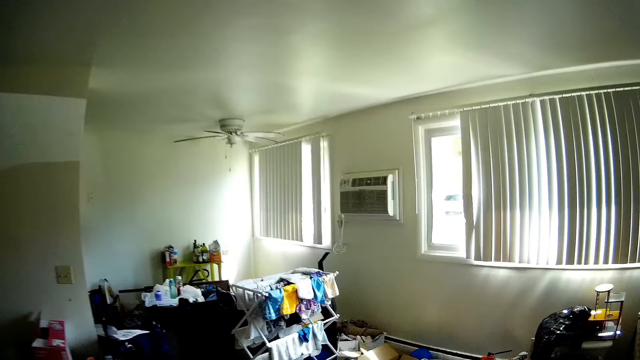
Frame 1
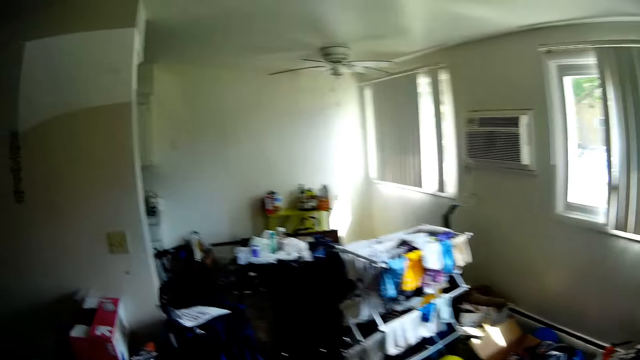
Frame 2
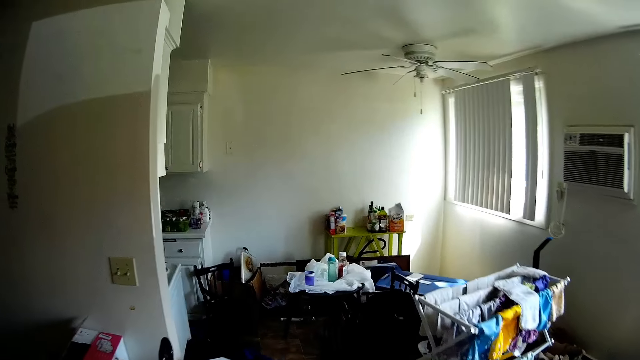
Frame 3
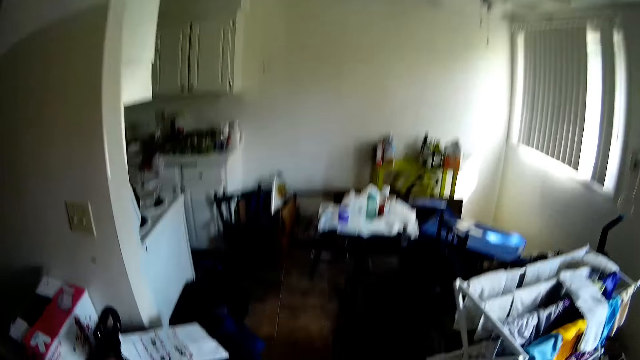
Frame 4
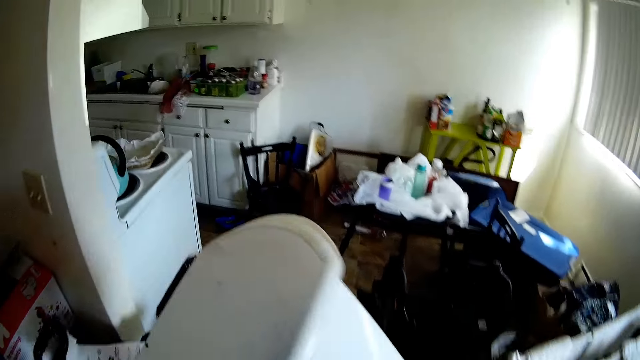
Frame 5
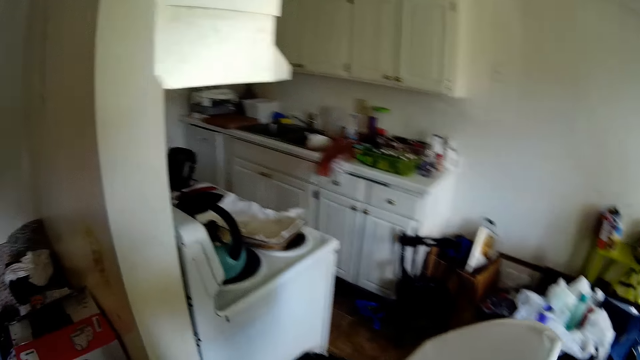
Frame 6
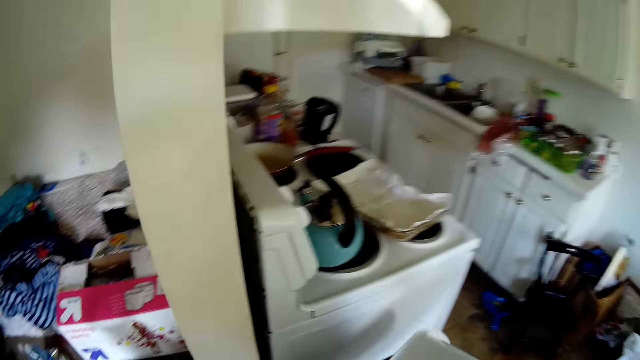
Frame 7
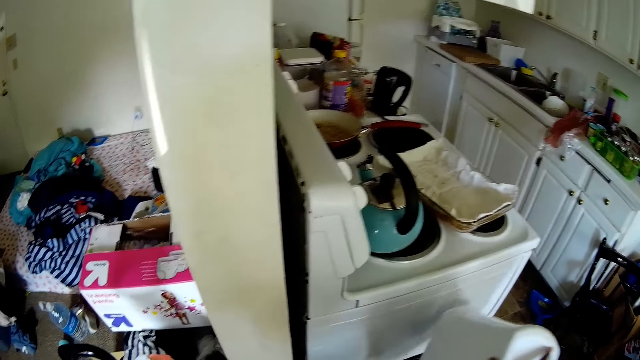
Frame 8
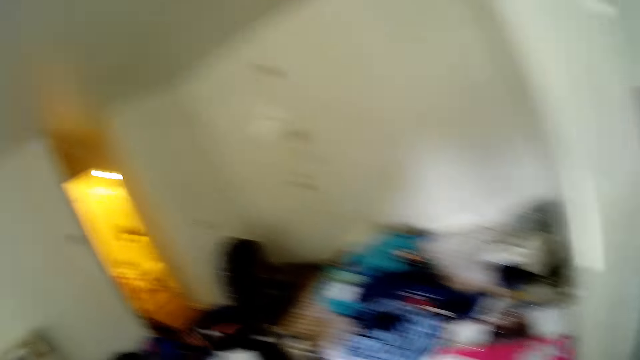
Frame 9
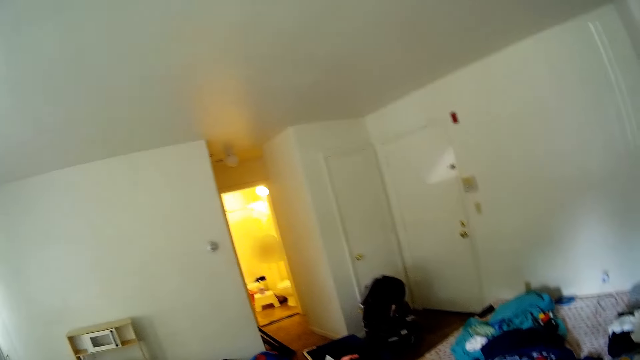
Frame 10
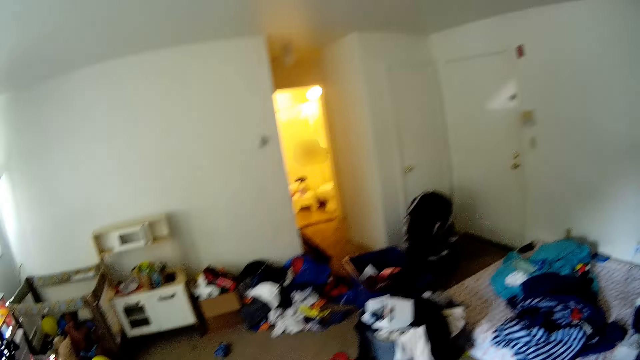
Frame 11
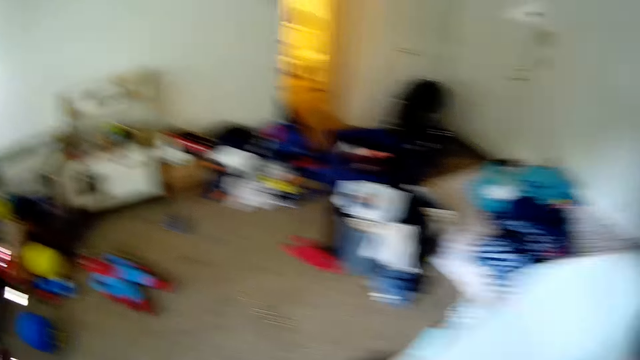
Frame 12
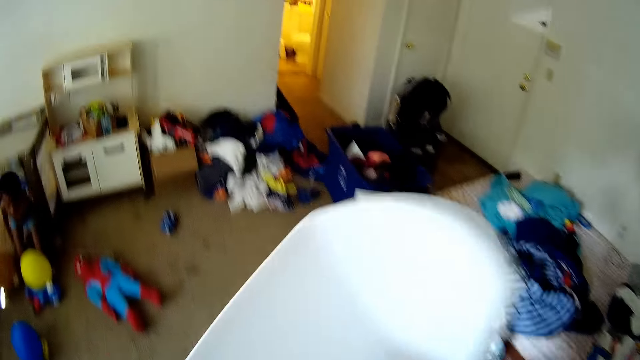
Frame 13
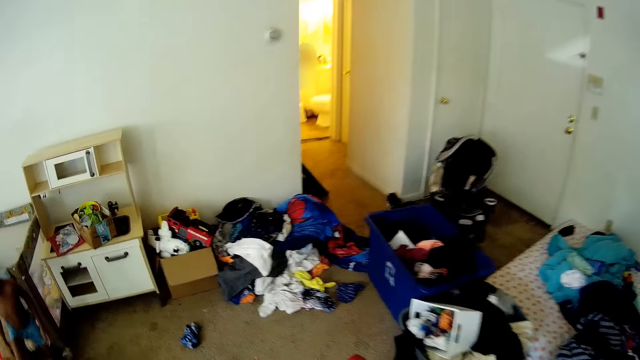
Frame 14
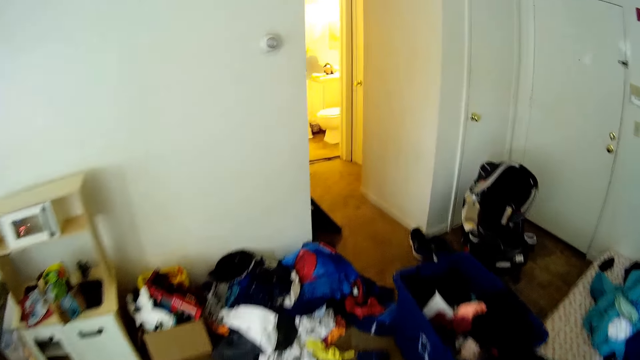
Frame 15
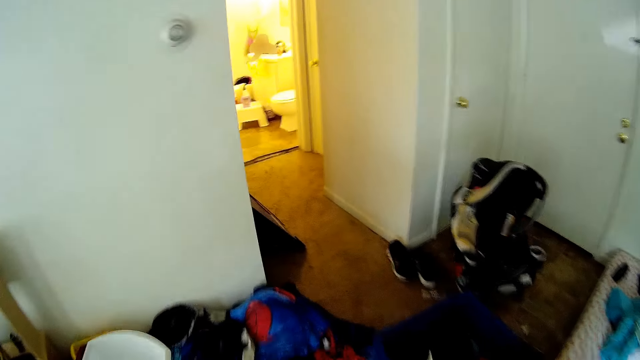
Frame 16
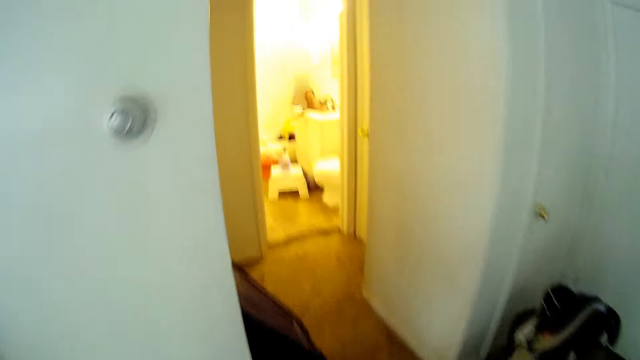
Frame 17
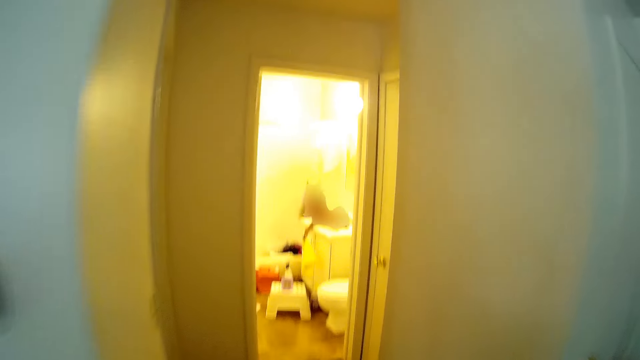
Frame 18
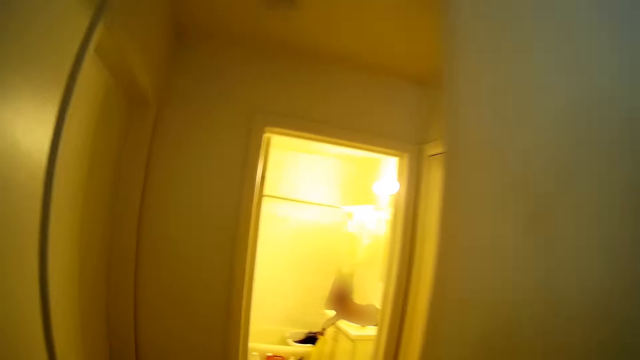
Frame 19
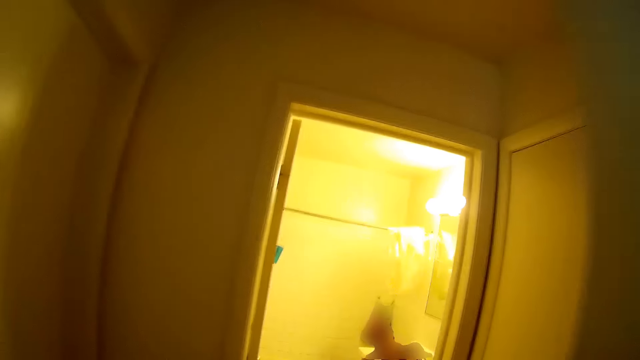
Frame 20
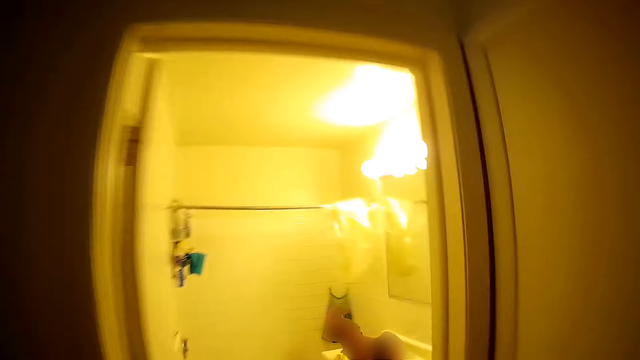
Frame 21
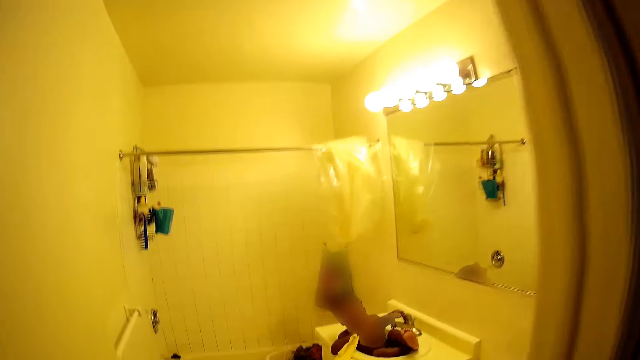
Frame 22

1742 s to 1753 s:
The camera wearer pours dirt from the bucket into a dustbin with both hands. They walk from the kitchen through the parlor to the rest room with the bucket in both hands.

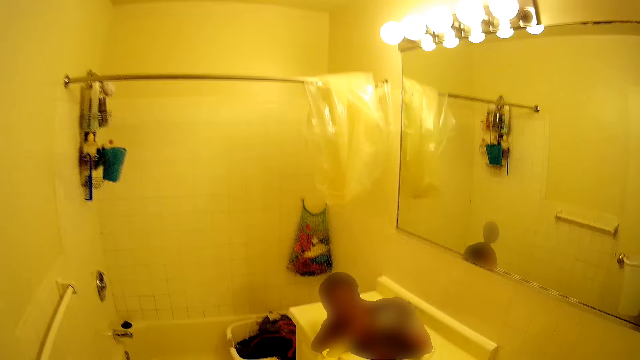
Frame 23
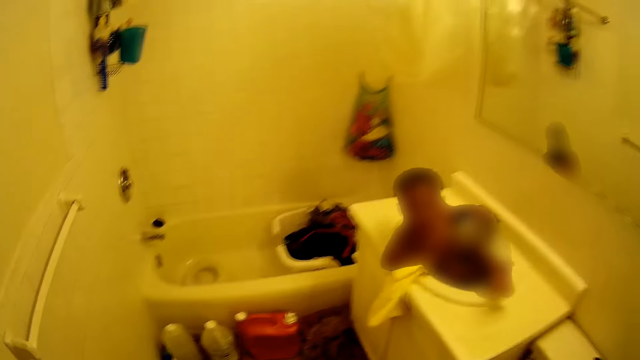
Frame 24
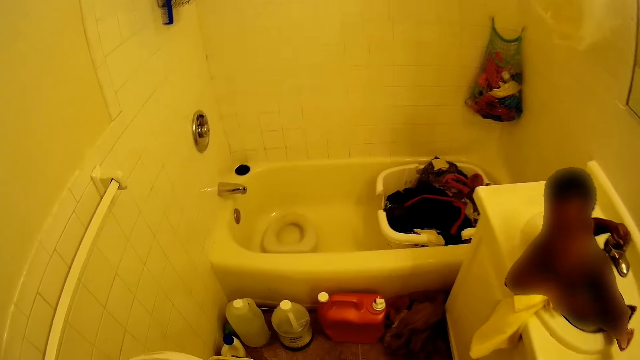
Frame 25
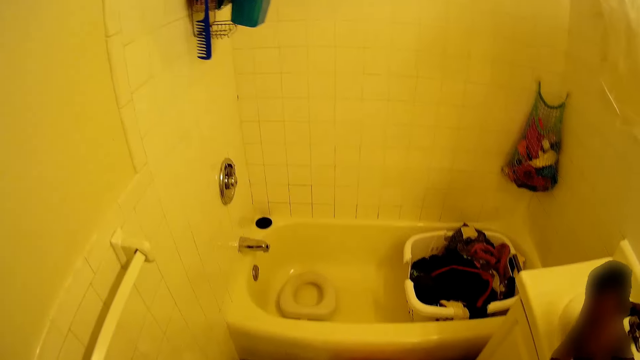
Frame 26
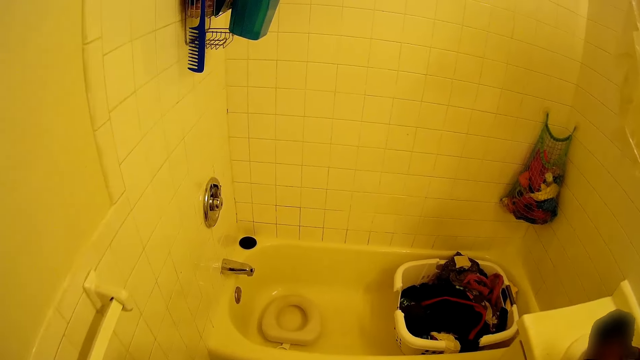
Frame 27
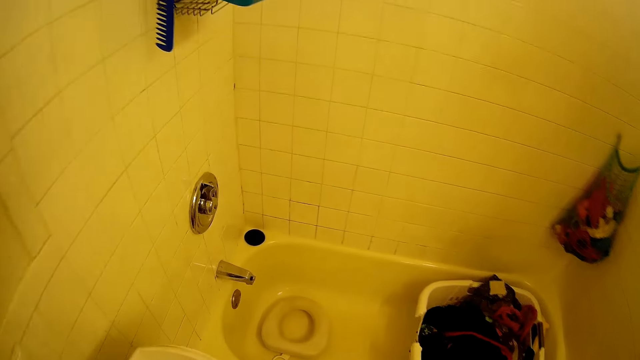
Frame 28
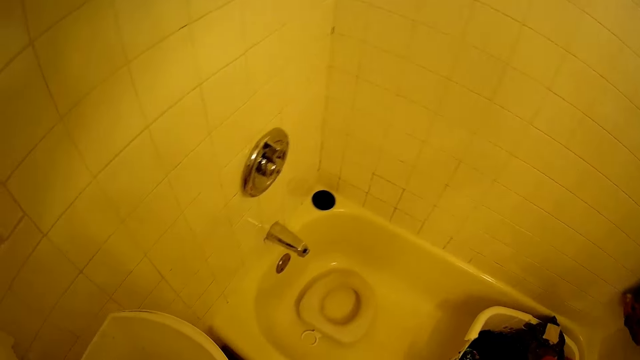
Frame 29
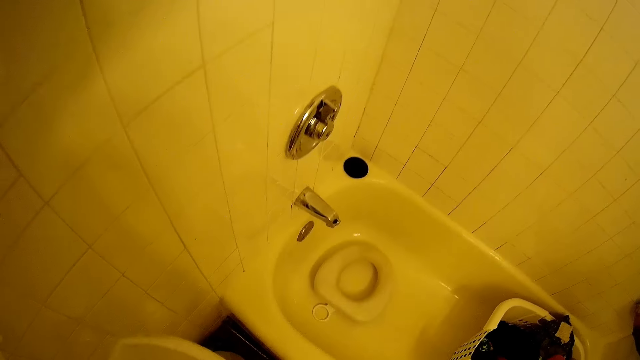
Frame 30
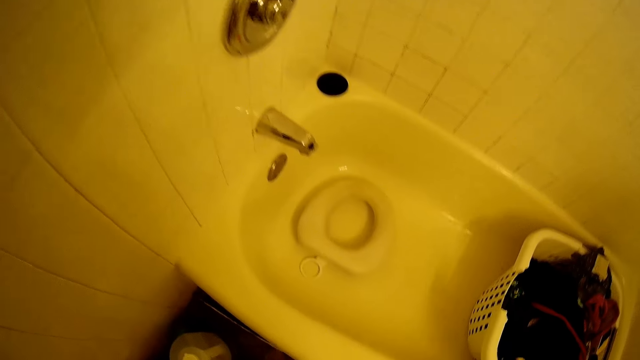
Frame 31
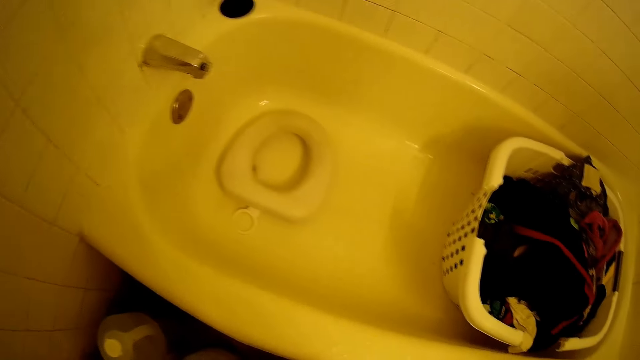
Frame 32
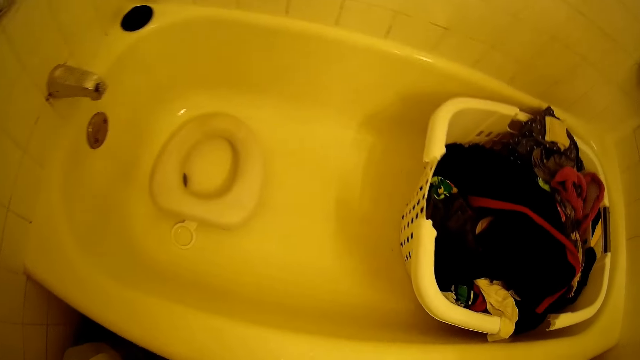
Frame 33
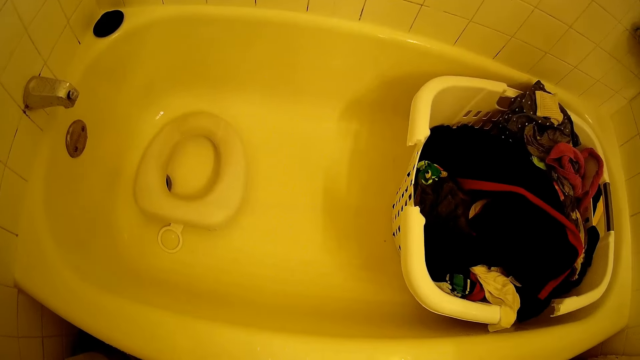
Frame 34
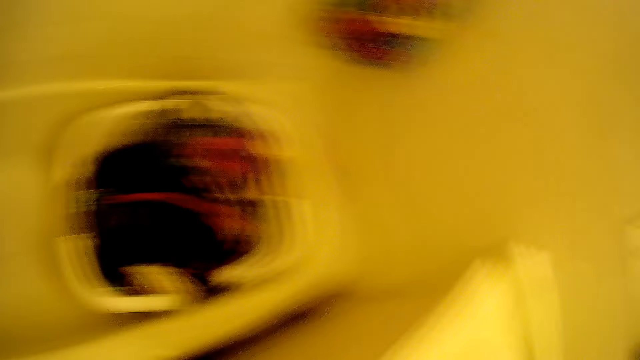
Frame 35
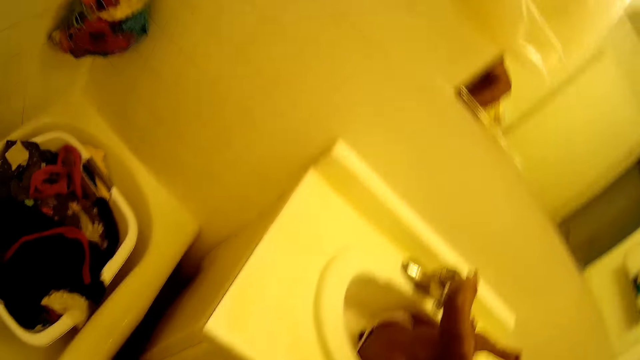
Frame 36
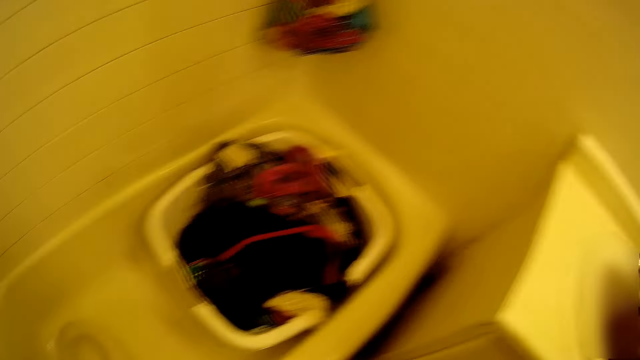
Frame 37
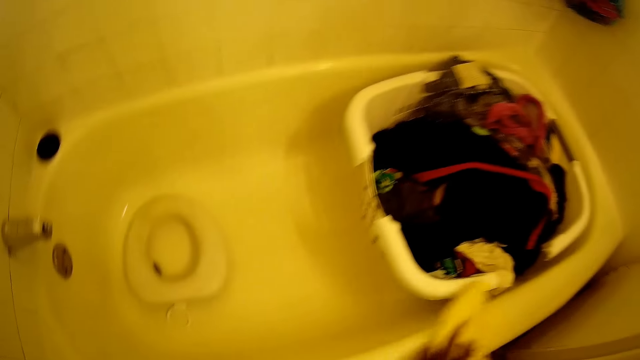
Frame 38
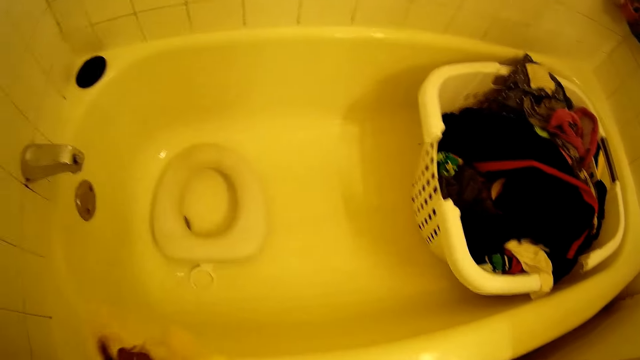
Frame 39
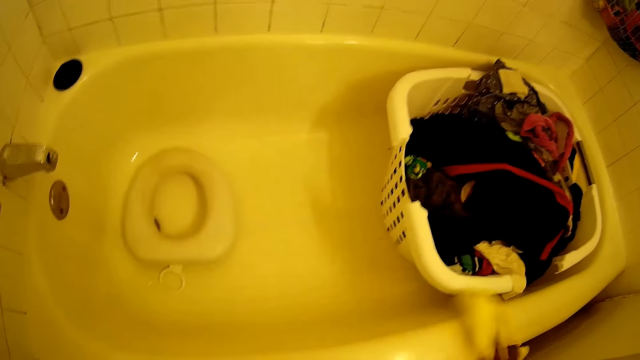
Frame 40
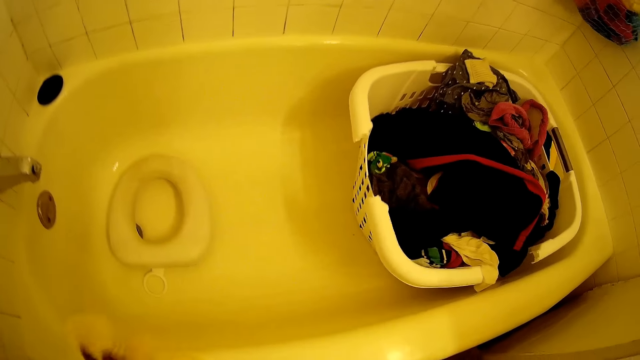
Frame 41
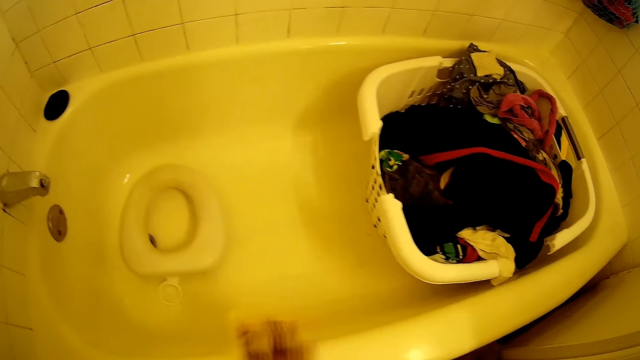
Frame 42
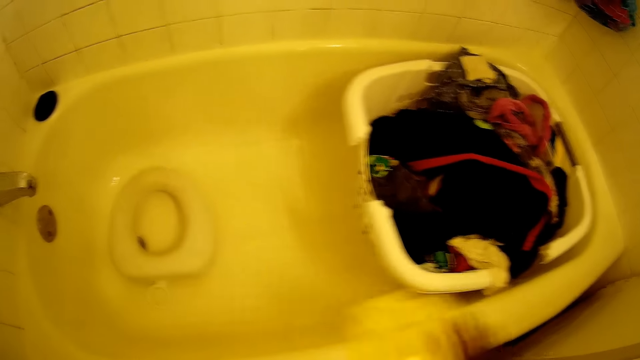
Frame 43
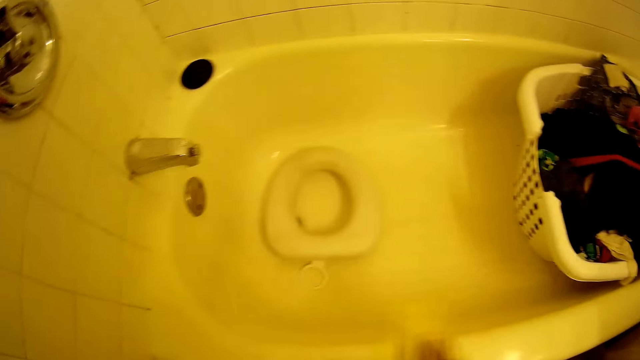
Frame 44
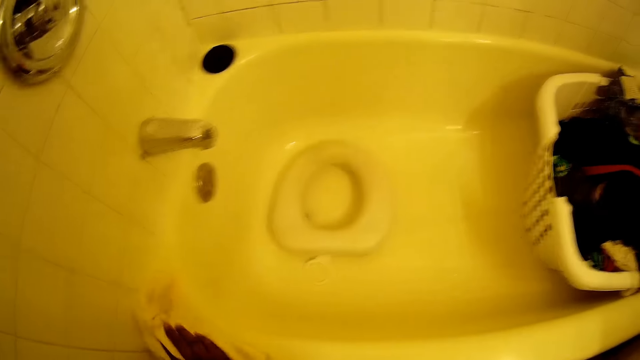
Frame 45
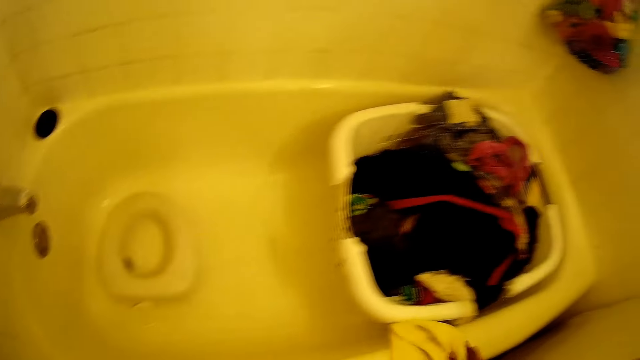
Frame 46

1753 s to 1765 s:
The camera wearer drops the bucket in his left hand on the floor in the rest room. She wipes a bathtub with the towel in her right hand.
